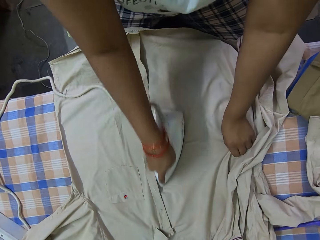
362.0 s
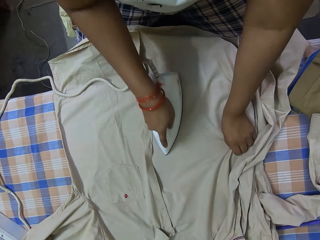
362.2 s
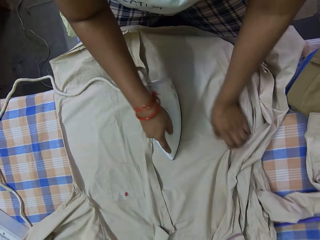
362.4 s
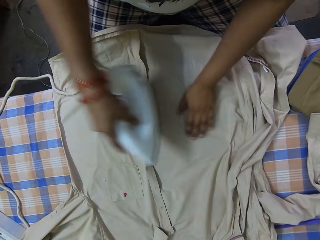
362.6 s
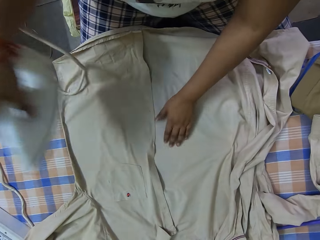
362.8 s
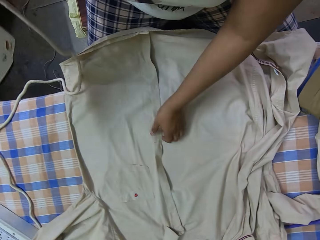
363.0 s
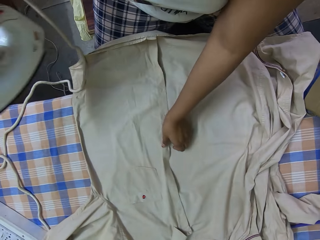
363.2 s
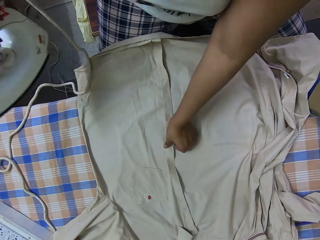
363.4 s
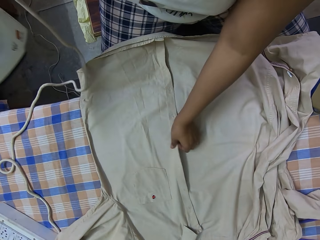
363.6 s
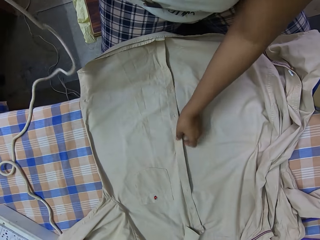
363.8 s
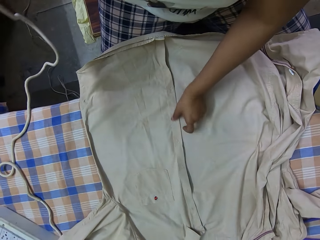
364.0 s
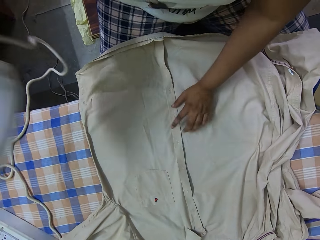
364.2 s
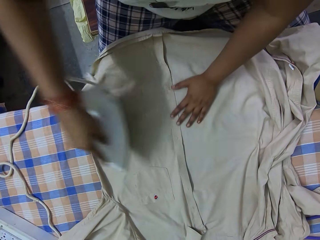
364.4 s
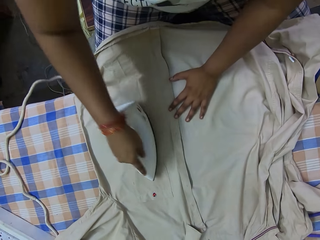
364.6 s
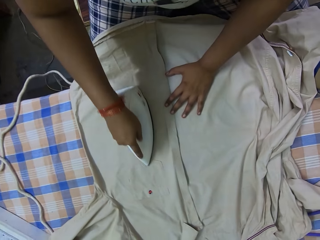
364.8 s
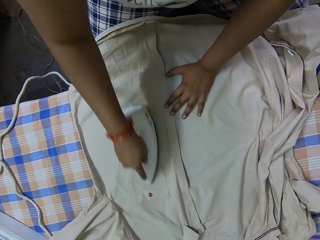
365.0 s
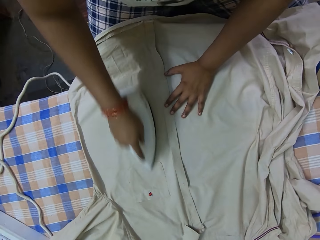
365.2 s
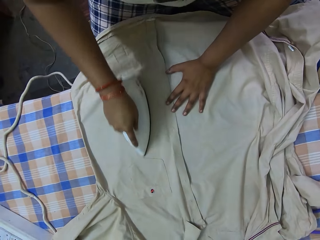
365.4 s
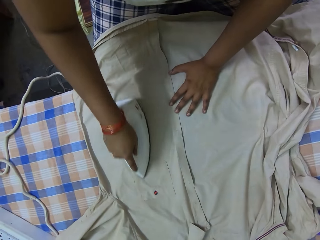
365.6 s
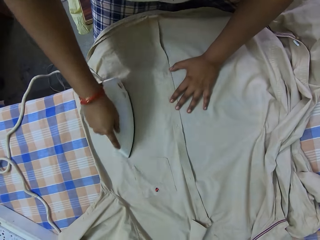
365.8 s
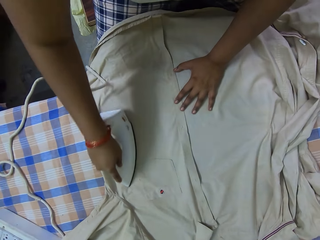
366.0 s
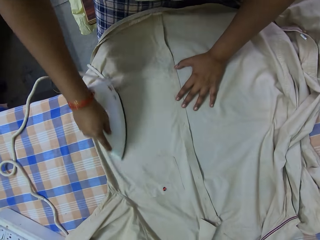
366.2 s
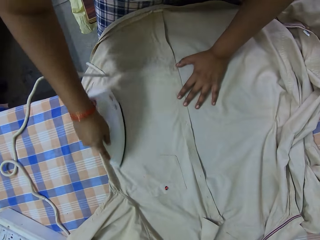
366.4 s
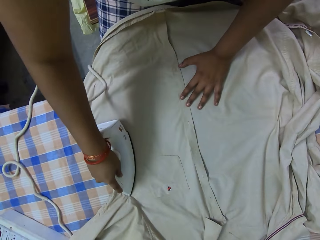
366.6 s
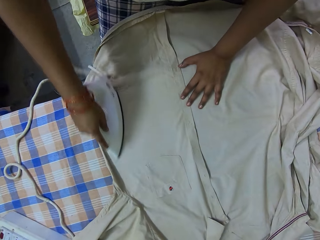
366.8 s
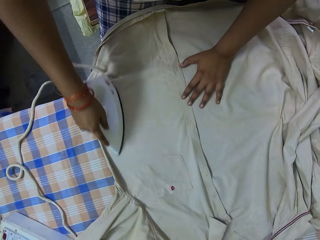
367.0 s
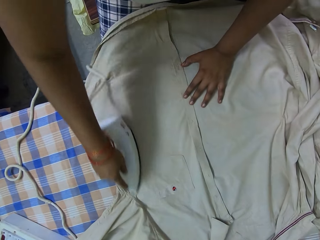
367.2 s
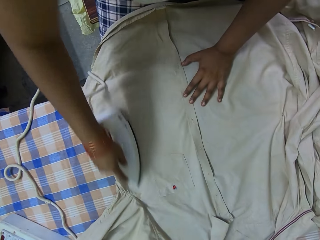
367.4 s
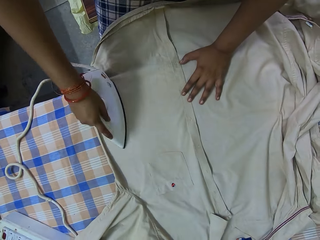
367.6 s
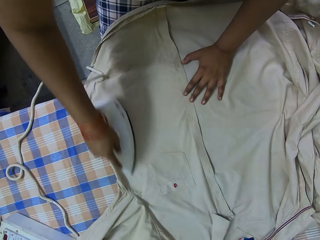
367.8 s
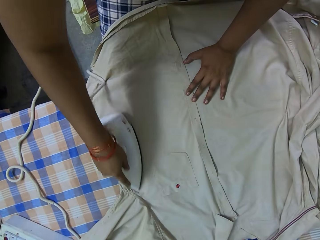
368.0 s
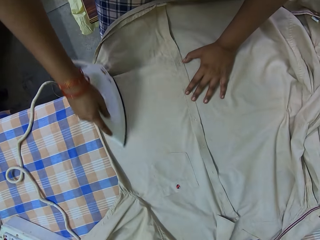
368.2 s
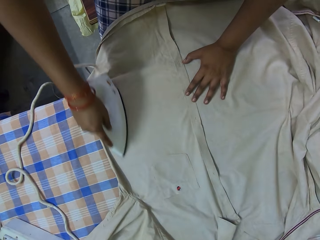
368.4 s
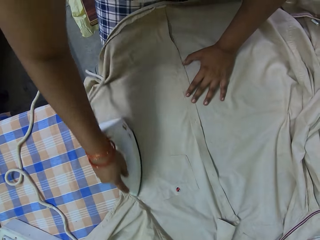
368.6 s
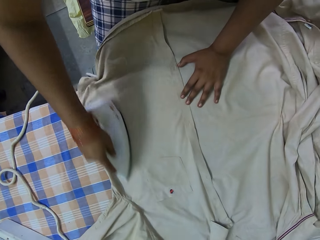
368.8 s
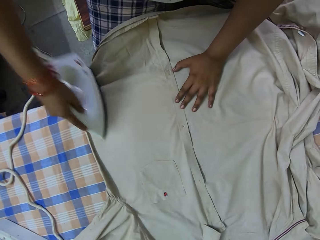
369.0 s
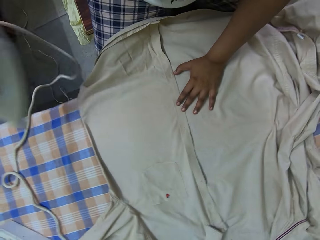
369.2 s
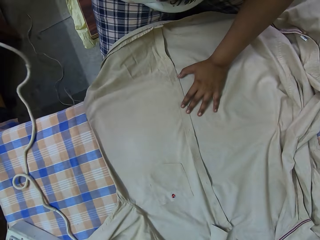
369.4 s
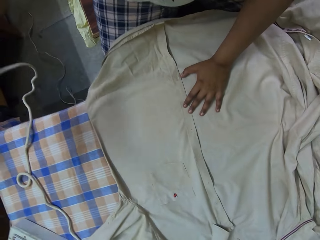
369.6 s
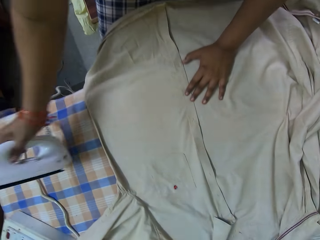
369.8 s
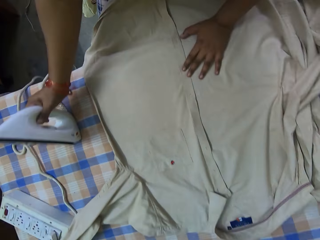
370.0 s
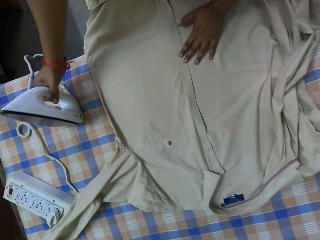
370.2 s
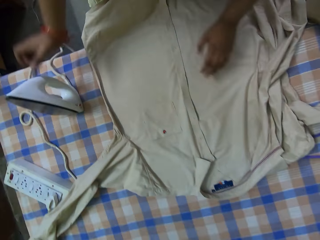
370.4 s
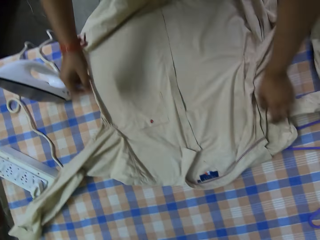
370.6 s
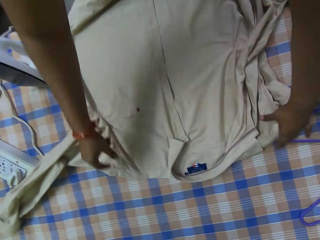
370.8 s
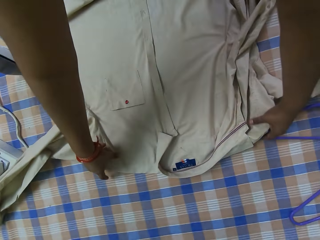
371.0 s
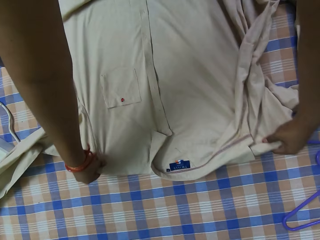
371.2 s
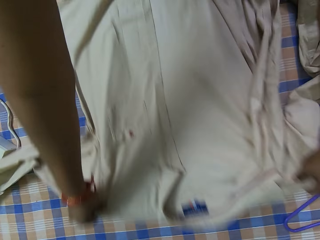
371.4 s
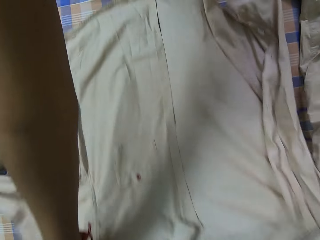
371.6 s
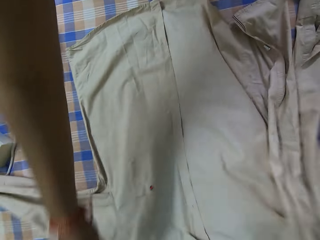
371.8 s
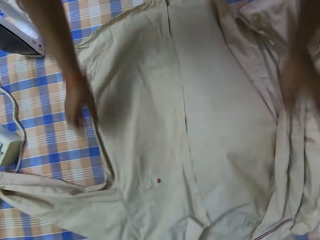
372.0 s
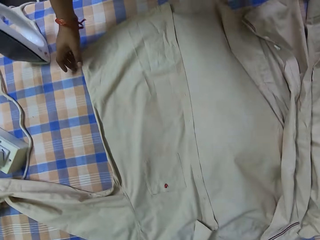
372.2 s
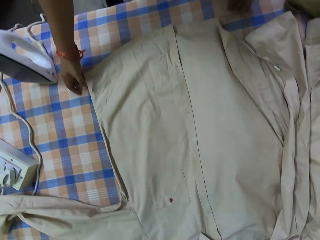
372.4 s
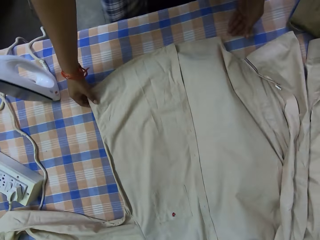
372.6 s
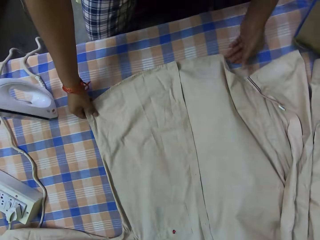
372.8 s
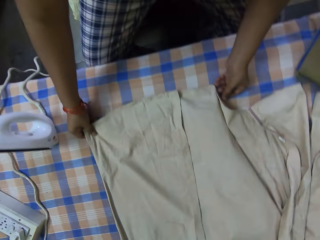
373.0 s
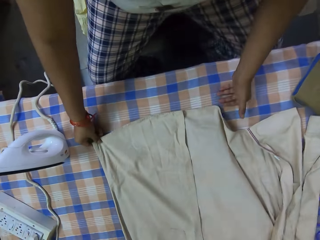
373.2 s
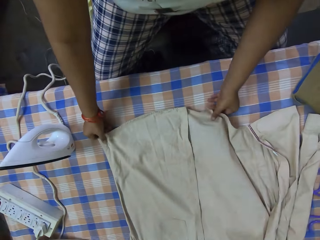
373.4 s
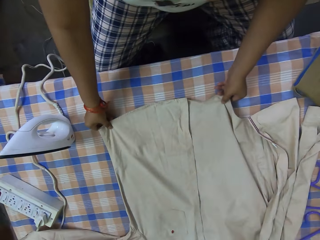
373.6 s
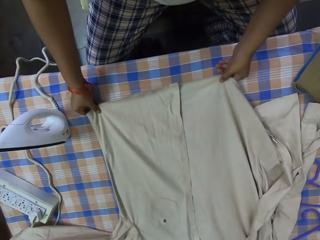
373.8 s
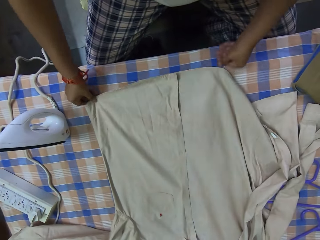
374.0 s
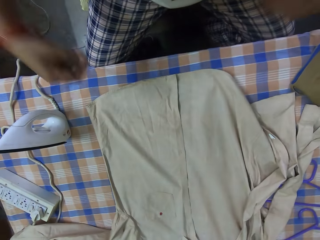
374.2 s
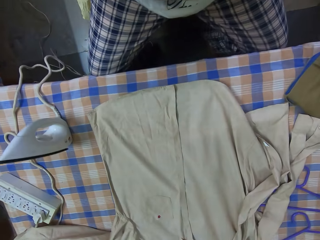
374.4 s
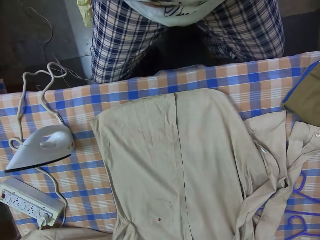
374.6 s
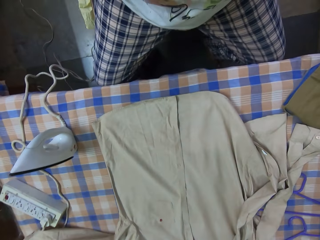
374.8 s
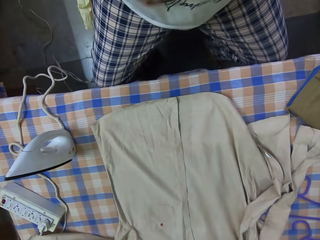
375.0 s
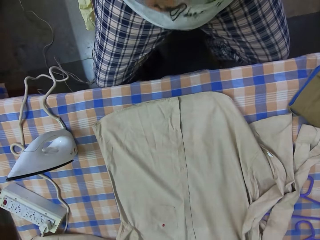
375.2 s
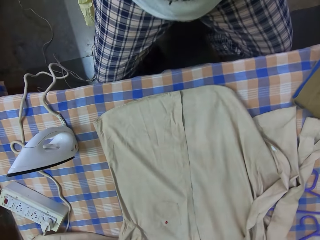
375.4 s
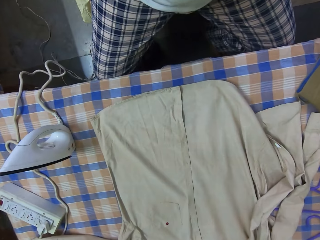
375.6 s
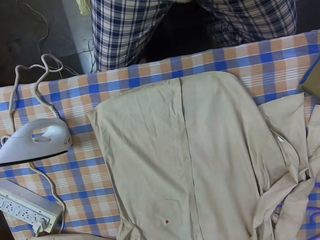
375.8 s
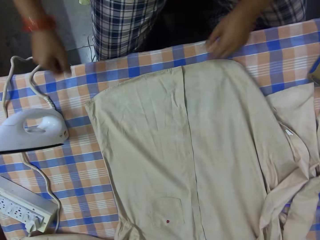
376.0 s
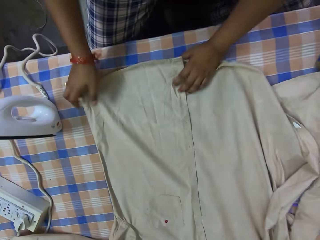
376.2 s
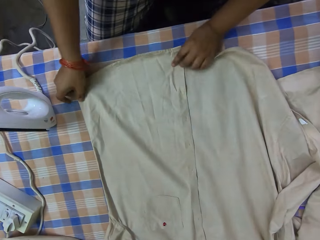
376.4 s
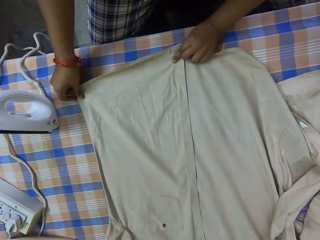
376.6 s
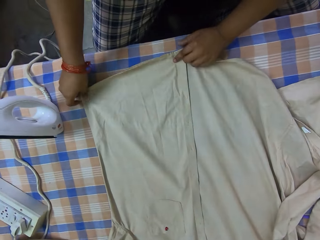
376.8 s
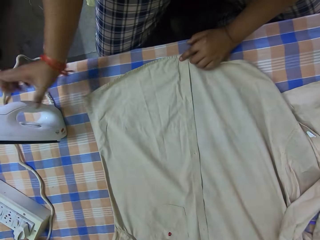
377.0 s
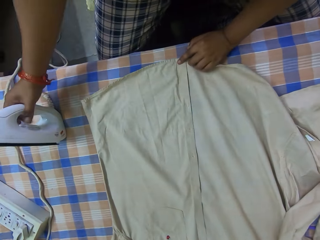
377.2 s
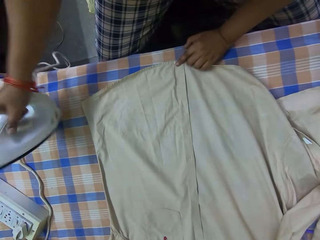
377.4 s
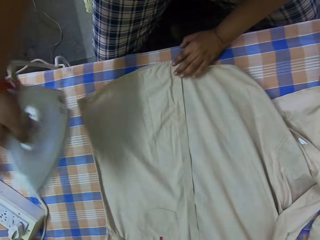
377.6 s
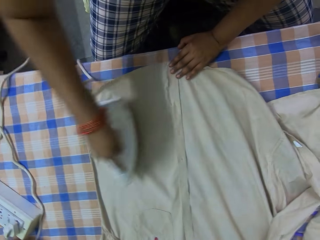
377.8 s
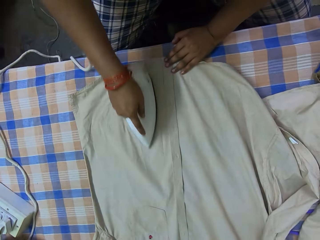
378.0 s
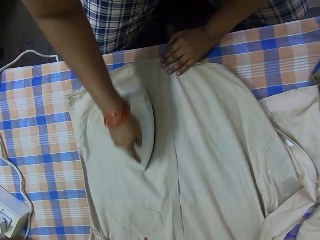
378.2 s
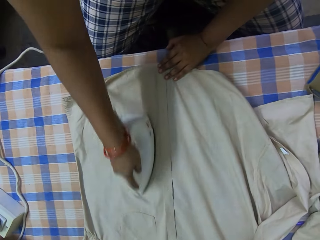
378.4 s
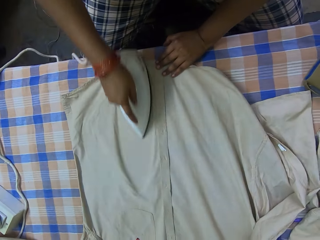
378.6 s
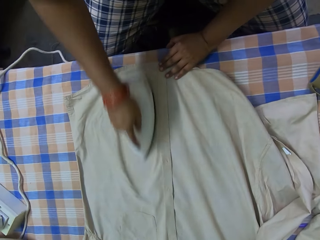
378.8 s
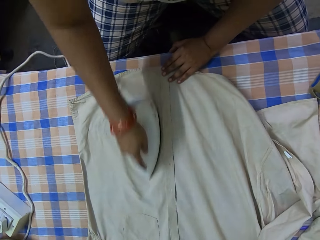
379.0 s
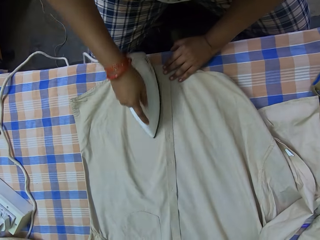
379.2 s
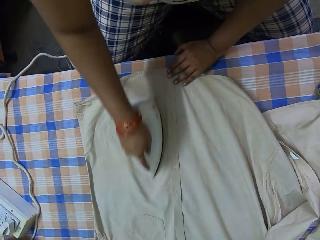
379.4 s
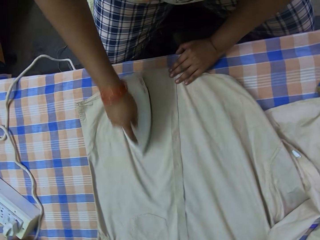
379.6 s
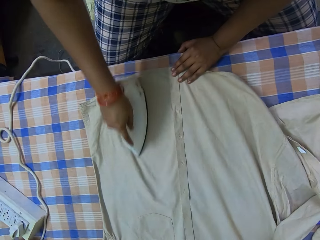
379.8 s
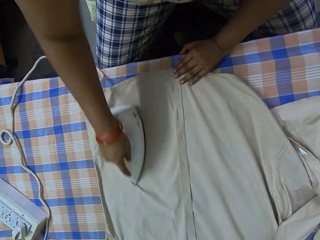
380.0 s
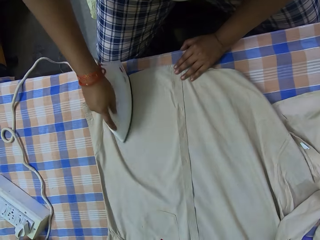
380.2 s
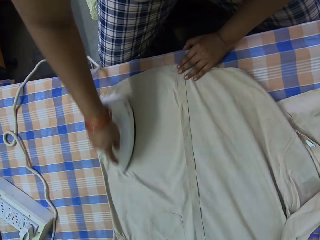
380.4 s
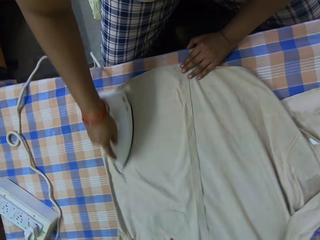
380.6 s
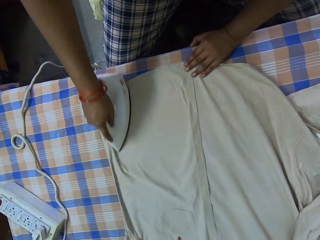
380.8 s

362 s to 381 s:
The camera wearer lifts up an iron or iron box with her right hand. She irons the shirt on the ironing board with the iron in her right hand. She drops the iron in her right hand on the ironing board. She adjusts the shirt on the ironing board with her hands. She holds a piece of cloth. She lifts up both hands. She adjusts the shirt on the ironing board with her hands again. She picks up the iron from the ironing board with her right hand. She irons the shirt on the ironing board with the iron in her right hand.

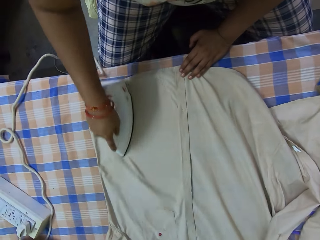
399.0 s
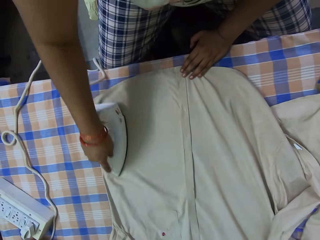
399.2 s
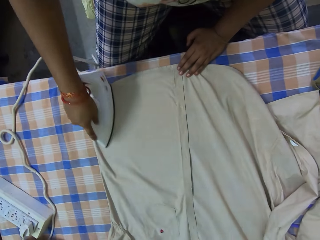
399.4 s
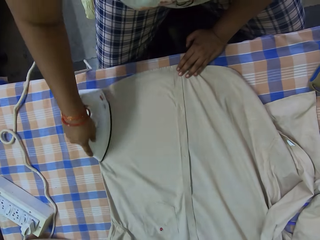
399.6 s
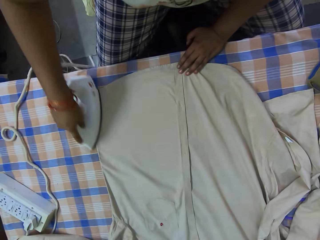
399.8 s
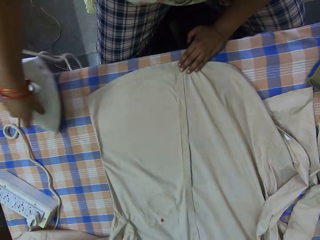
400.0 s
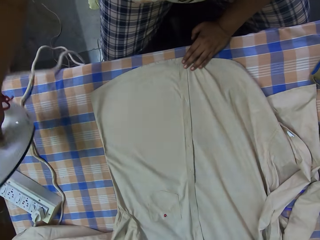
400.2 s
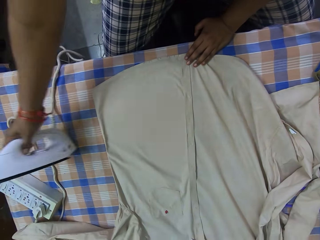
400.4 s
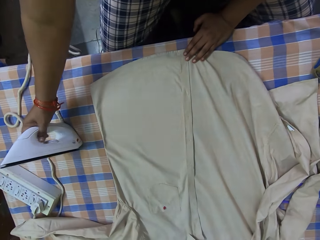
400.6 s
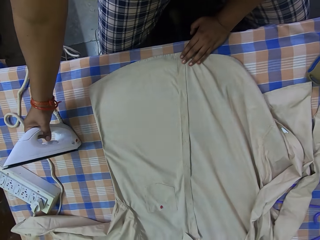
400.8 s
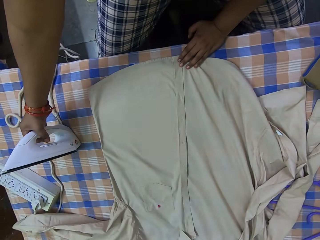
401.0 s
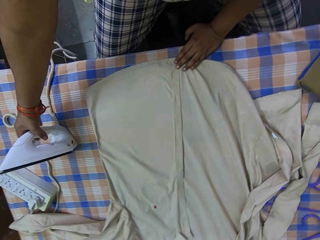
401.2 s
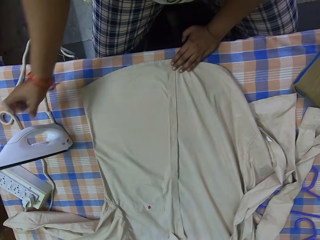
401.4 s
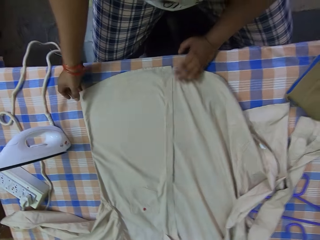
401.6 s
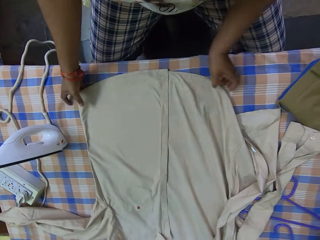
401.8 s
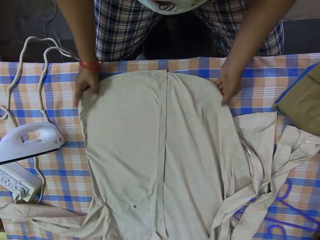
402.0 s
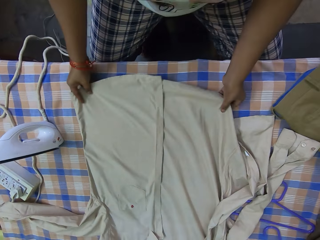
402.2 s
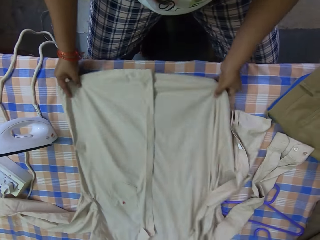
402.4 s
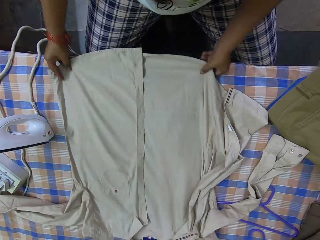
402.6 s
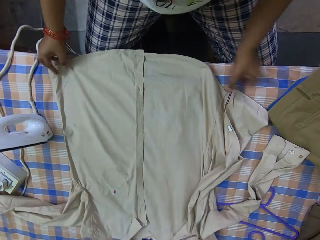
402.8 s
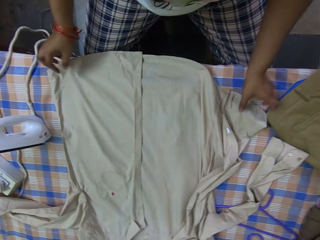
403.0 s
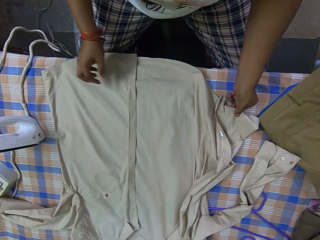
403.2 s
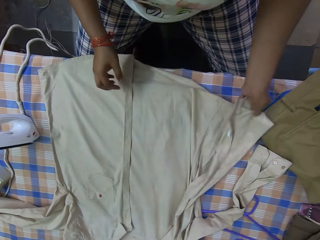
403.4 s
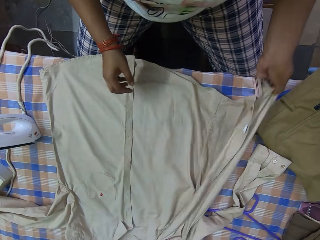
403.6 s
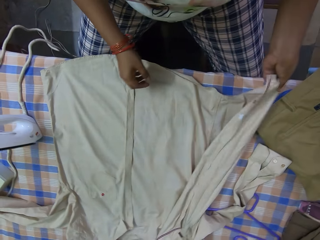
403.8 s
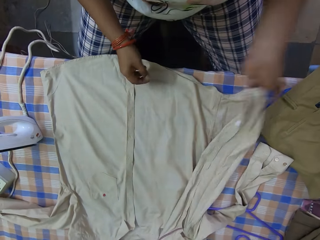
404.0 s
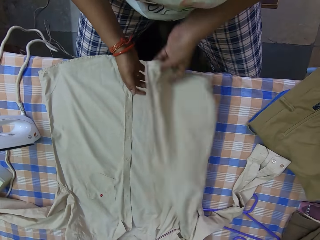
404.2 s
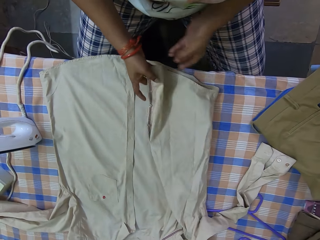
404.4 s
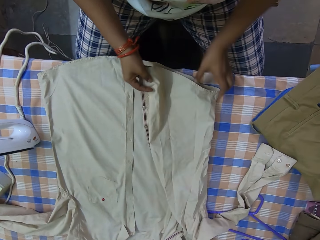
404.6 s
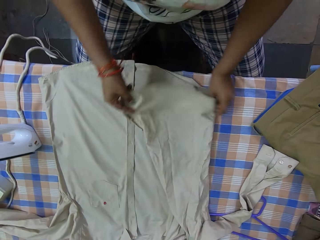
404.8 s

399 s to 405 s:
The camera wearer drops the iron in her right hand on the ironing board. She adjusts the shirt on the ironing board with her hands.
